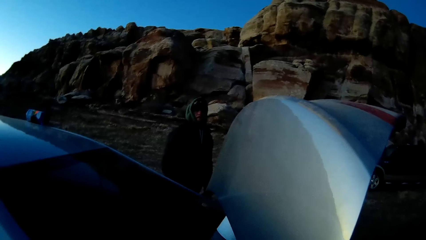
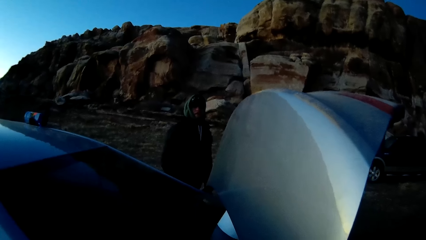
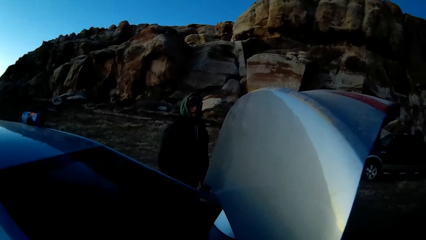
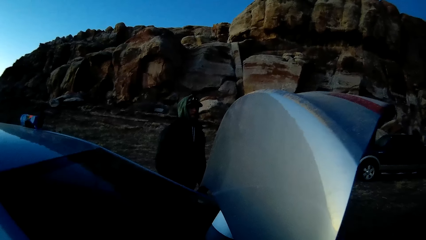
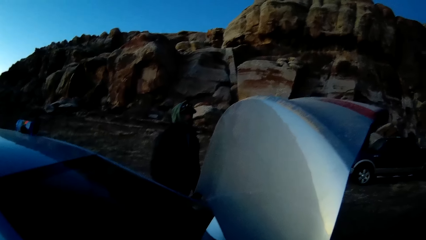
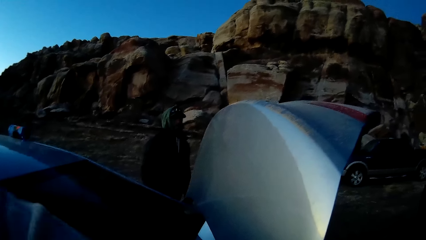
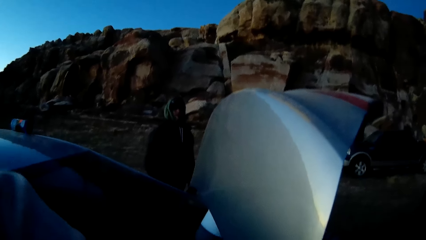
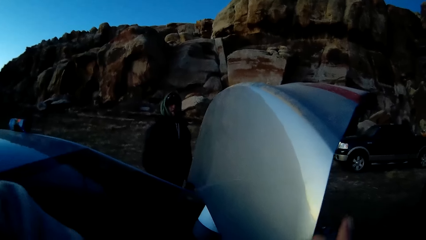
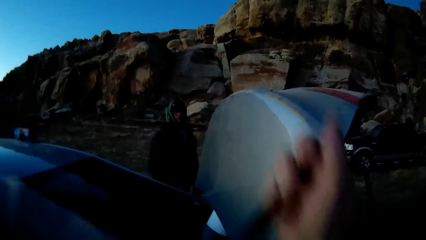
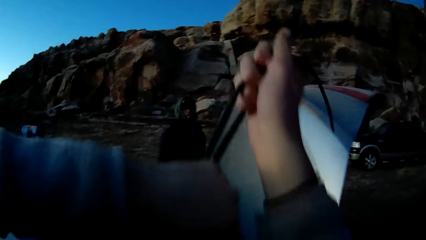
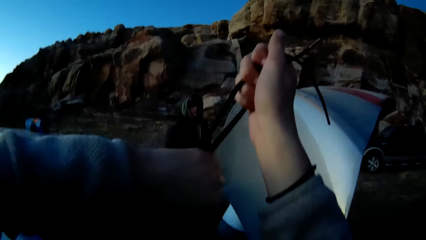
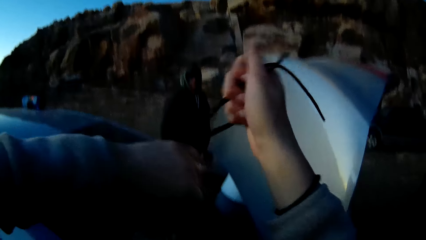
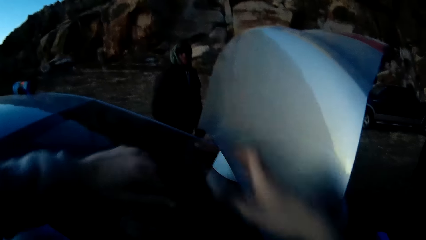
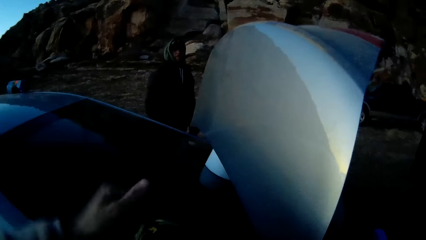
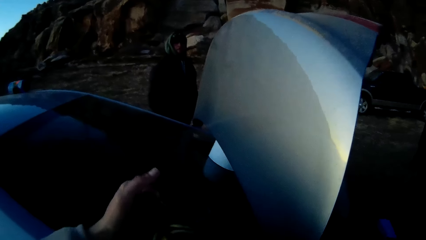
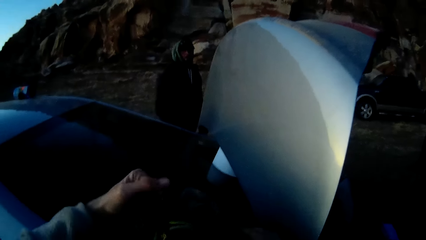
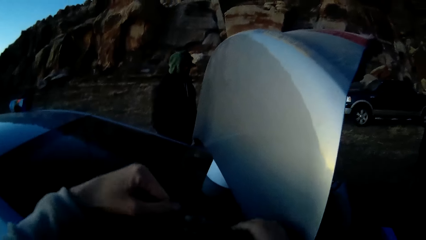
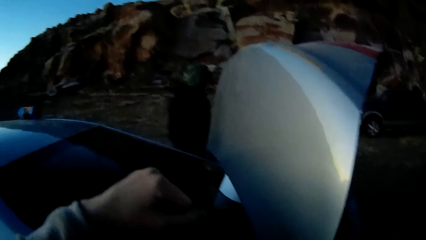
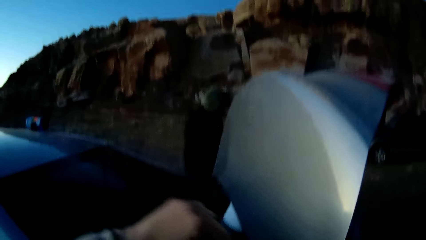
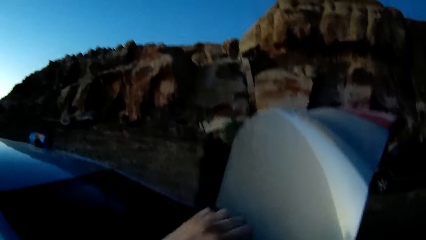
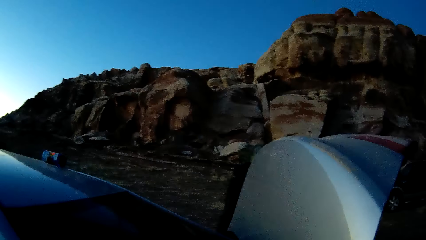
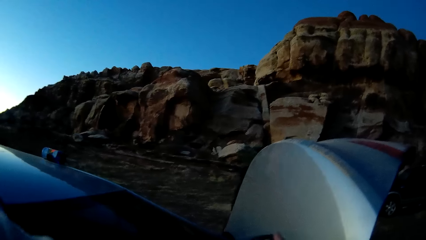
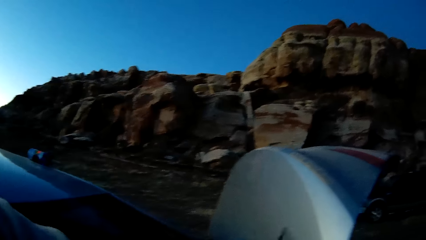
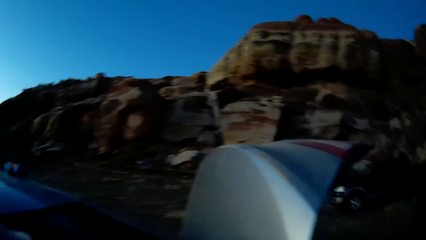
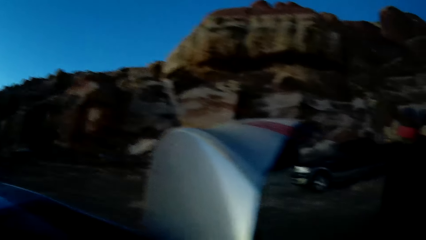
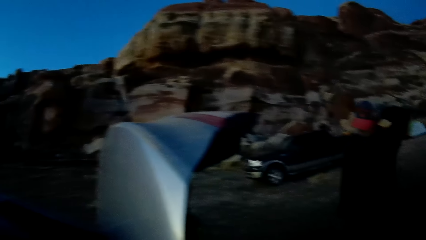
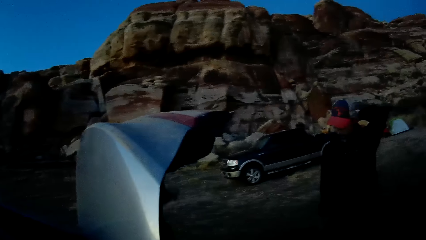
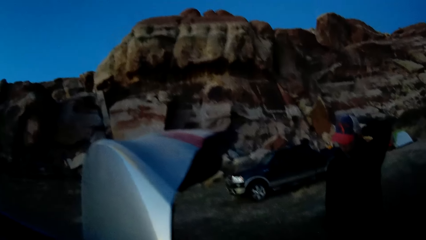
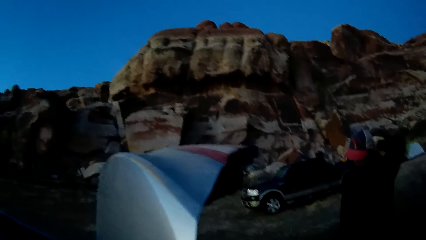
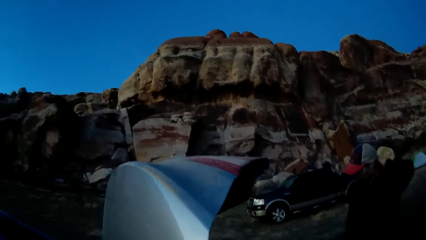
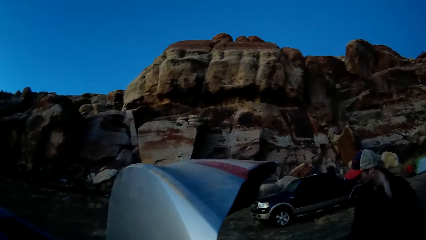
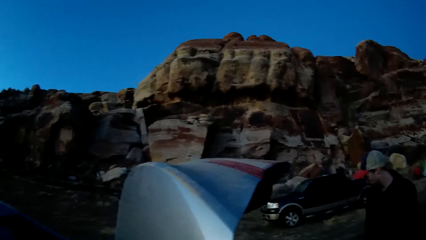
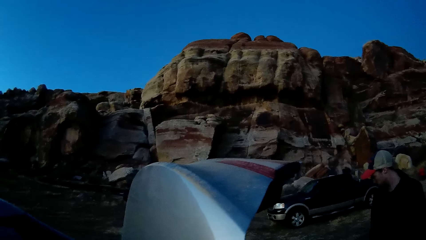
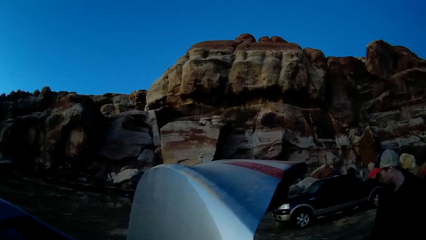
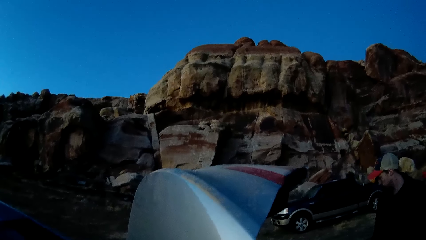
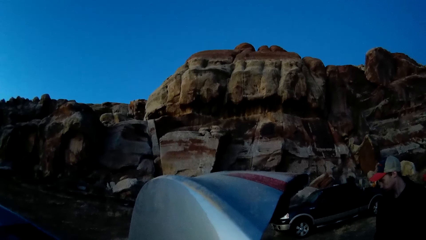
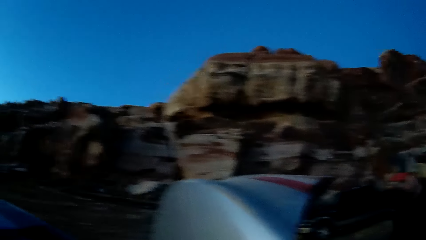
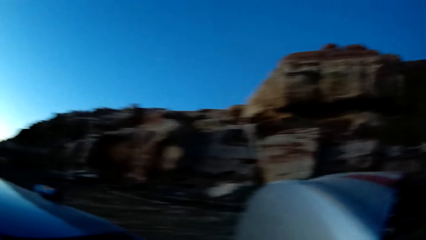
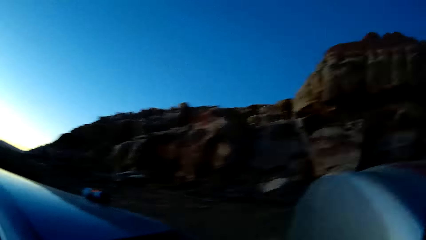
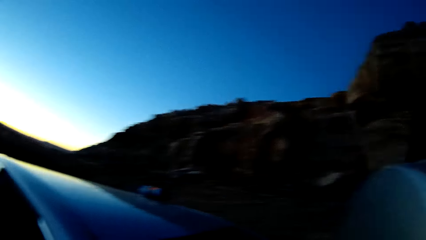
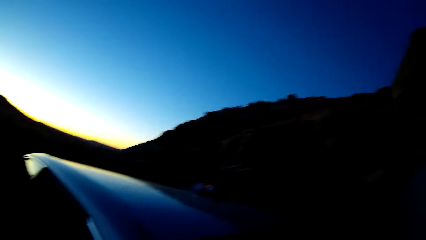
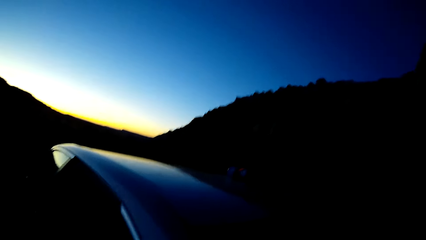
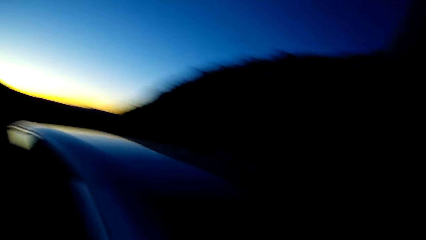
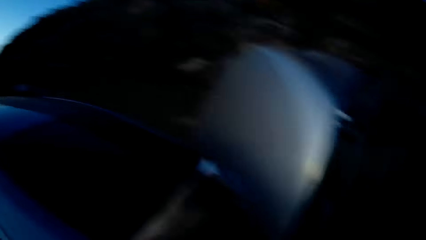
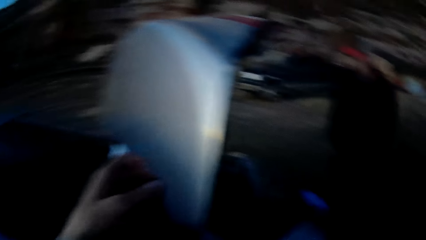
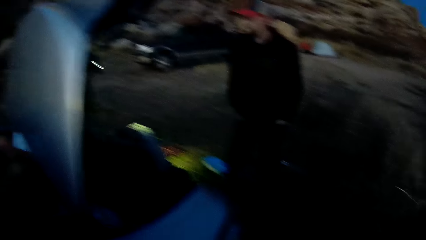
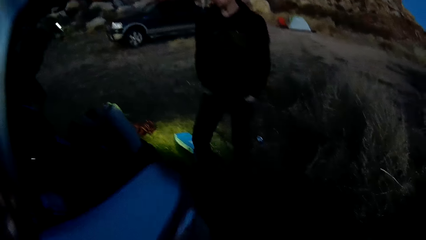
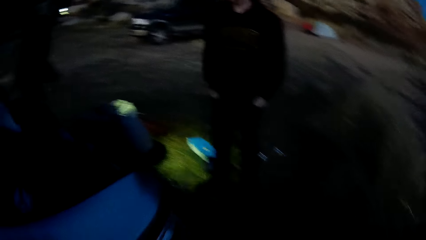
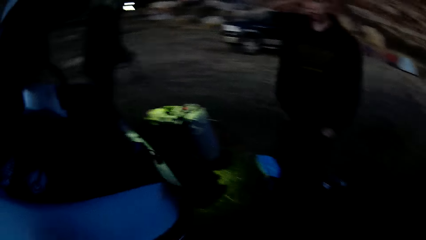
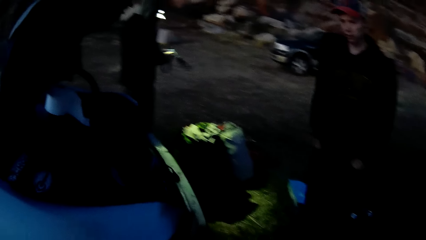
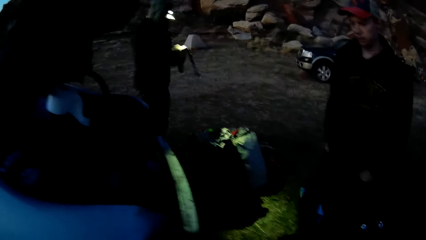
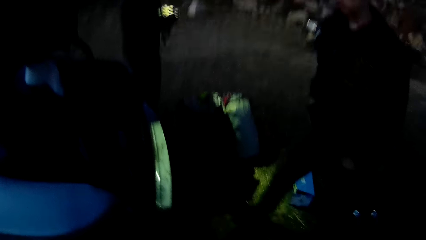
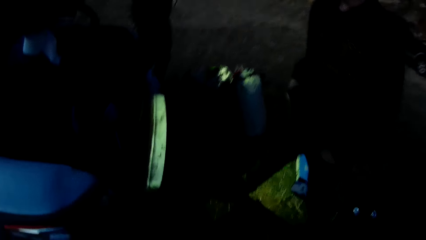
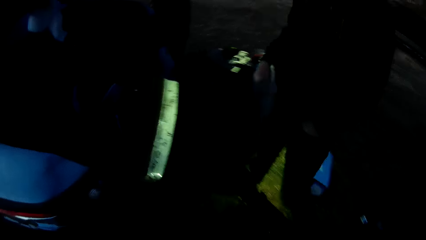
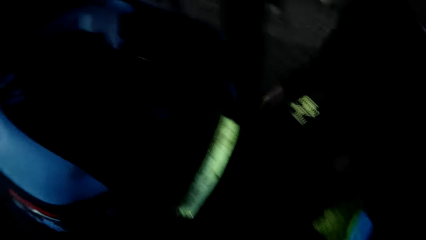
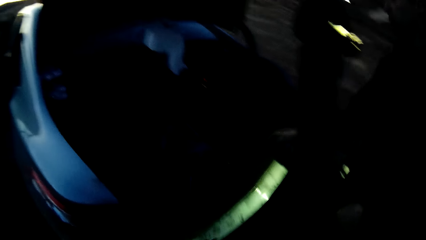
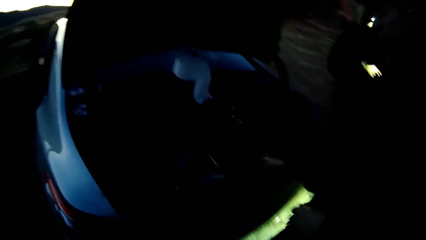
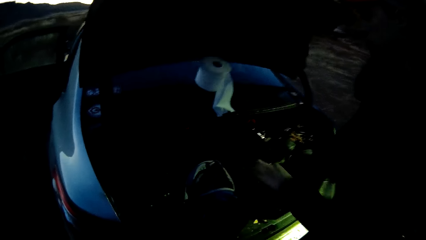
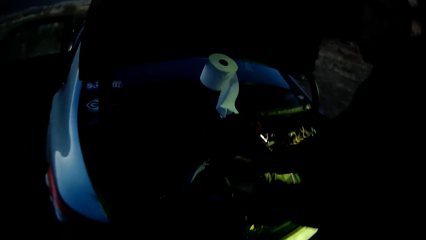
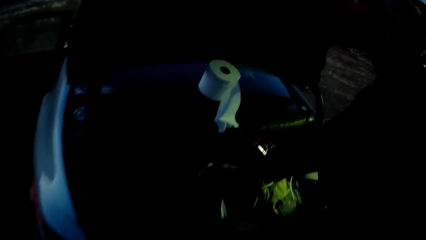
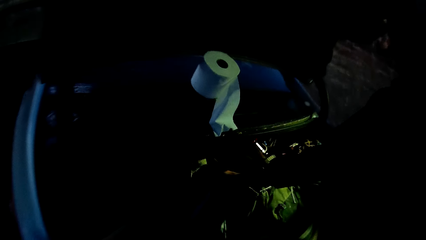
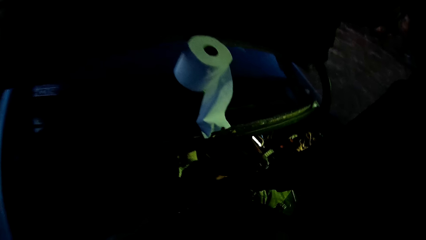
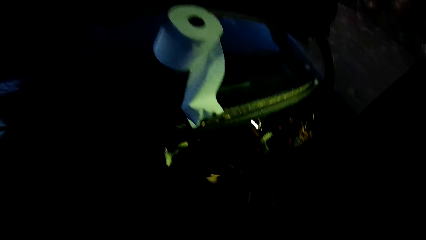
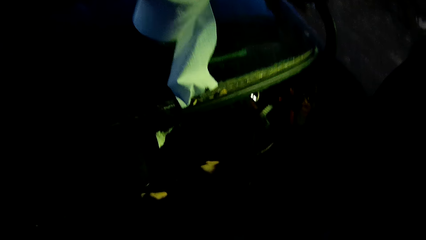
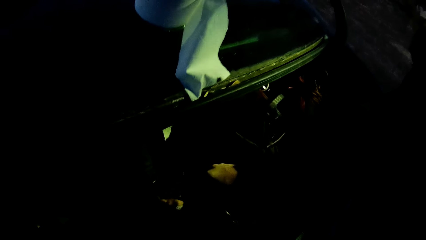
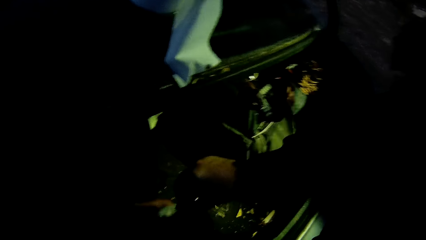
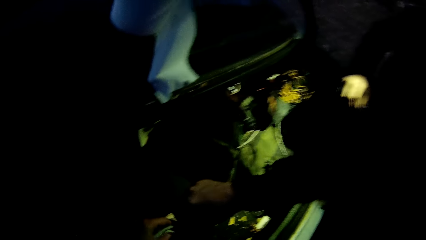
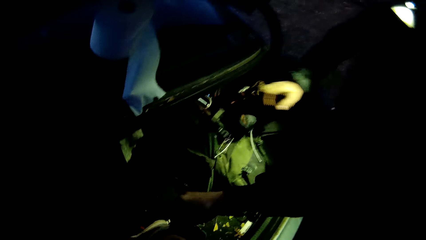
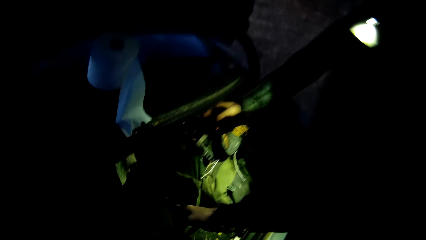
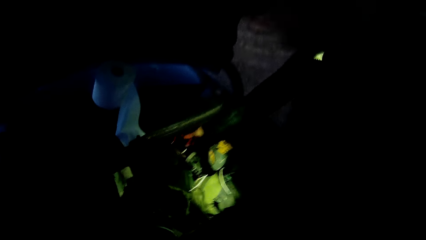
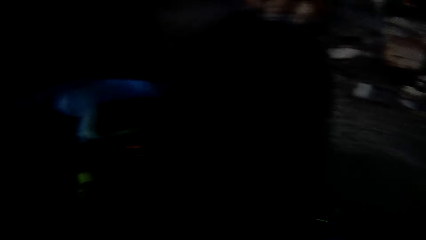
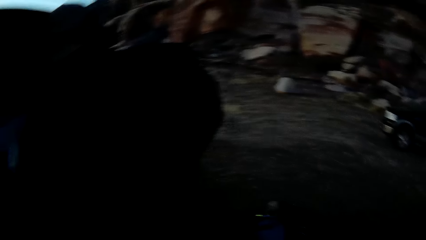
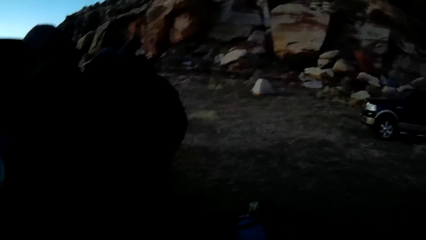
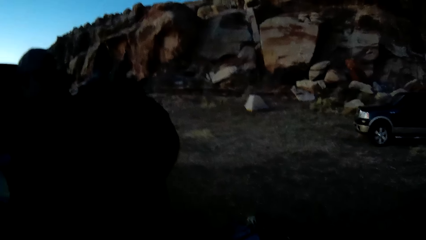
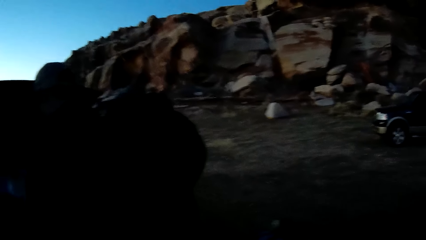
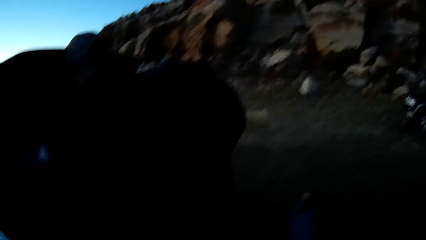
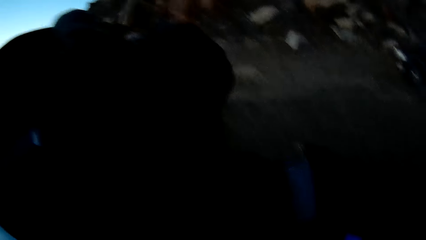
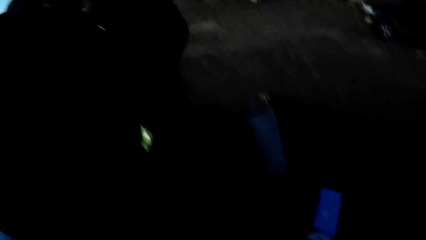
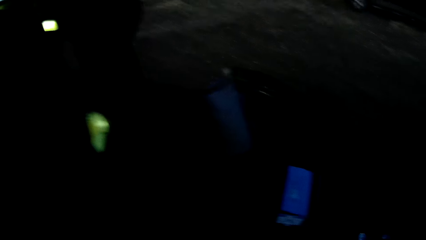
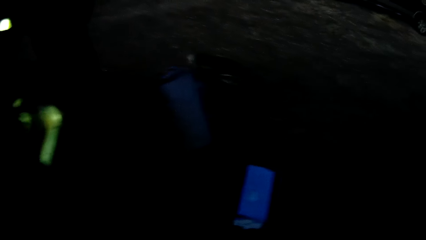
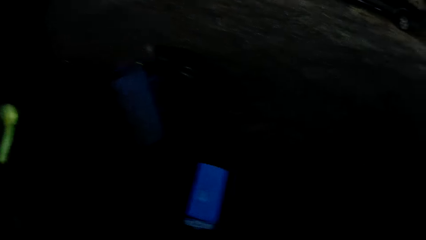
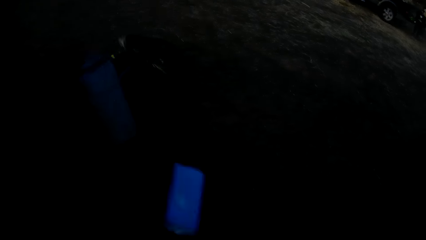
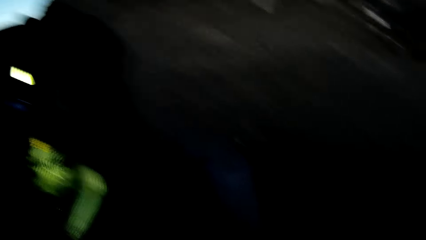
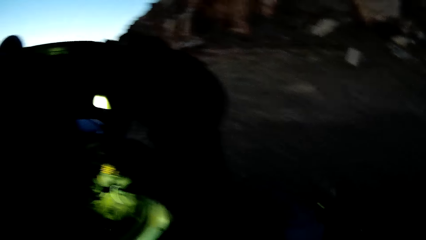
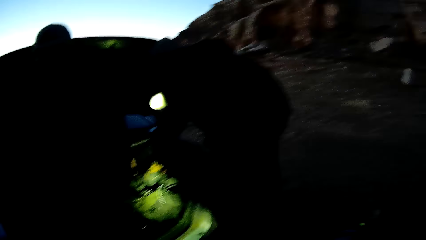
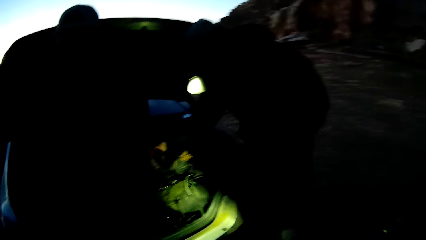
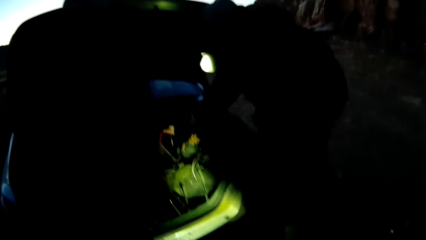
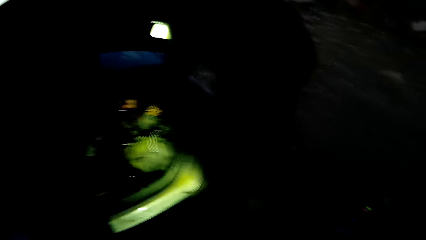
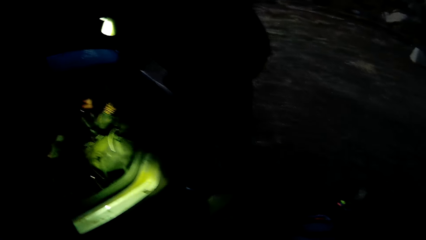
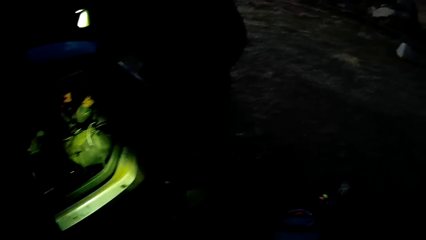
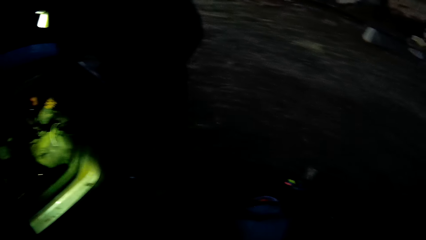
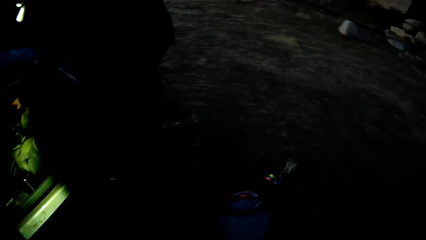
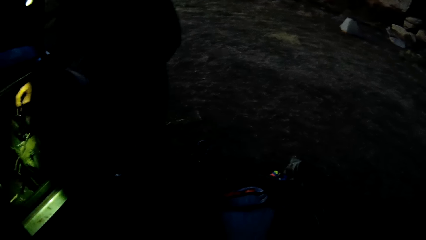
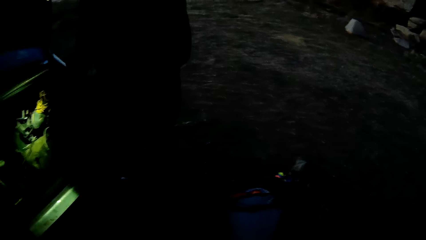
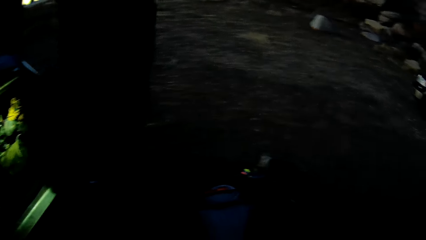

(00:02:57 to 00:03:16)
The camera wearer ties the rope. They look around. A man shows the camera wearer the bag. The camera wearer drops the shoe in the boot of the car. They look around.
